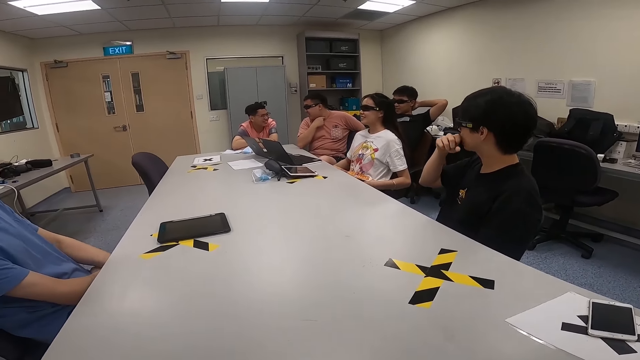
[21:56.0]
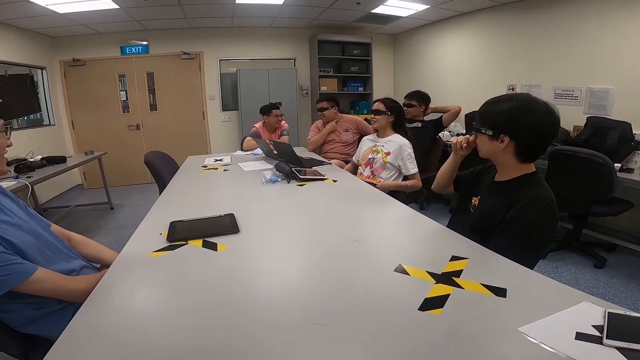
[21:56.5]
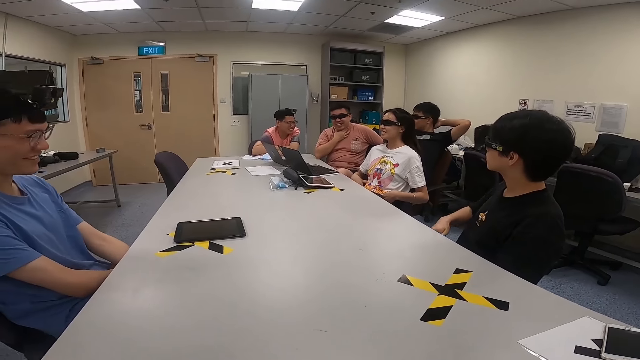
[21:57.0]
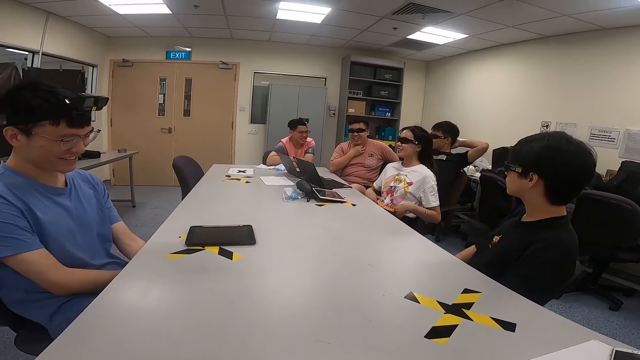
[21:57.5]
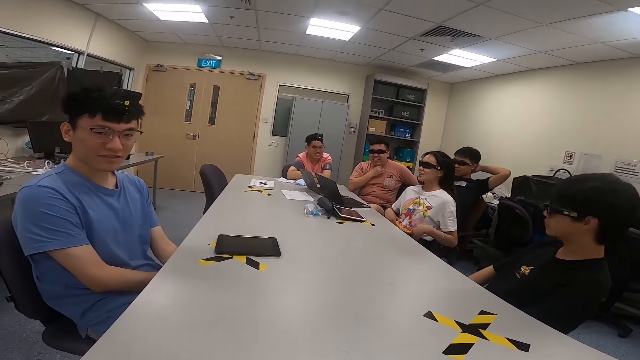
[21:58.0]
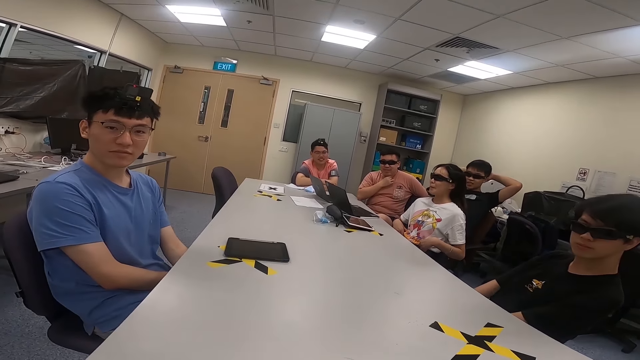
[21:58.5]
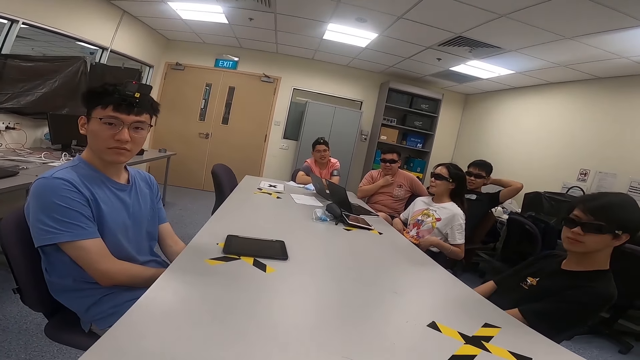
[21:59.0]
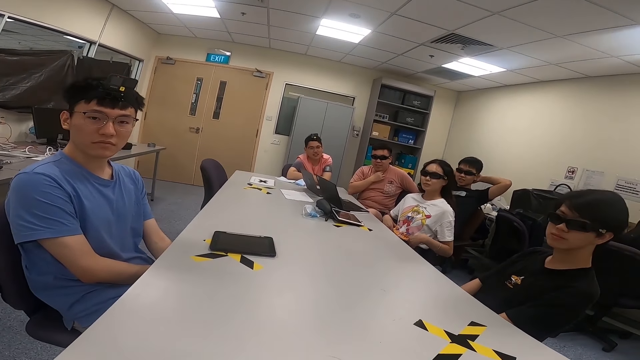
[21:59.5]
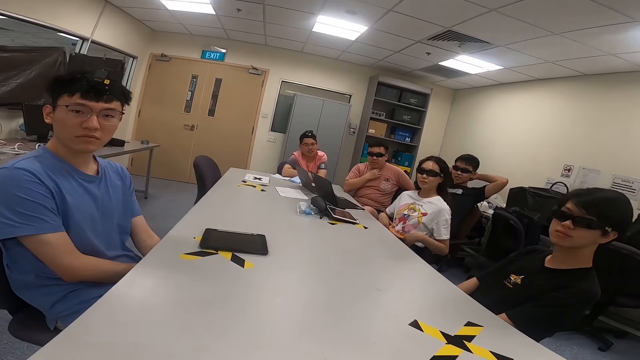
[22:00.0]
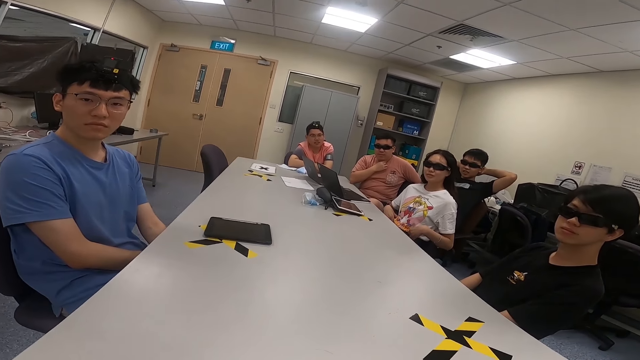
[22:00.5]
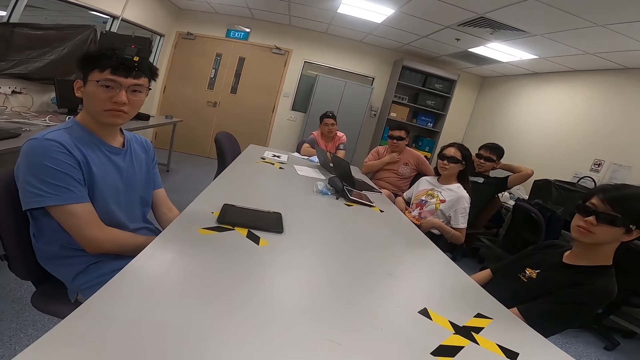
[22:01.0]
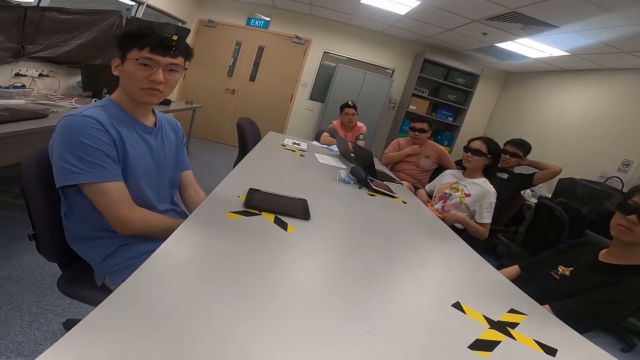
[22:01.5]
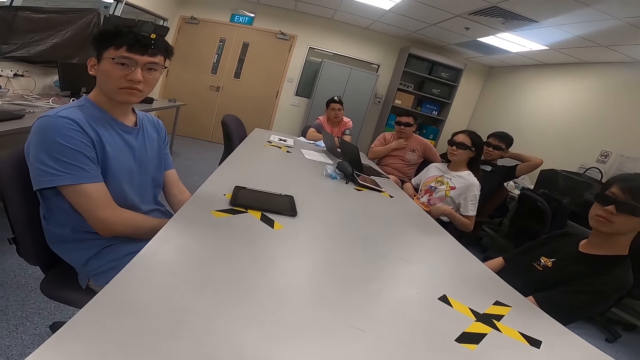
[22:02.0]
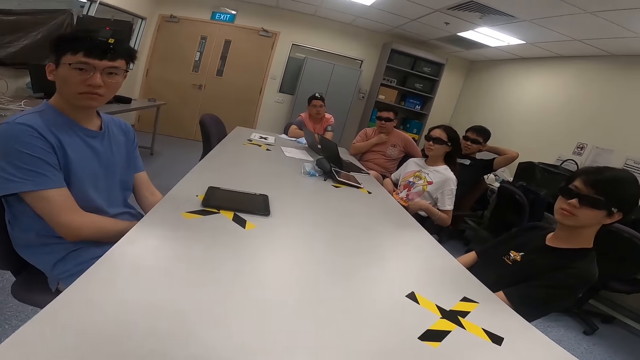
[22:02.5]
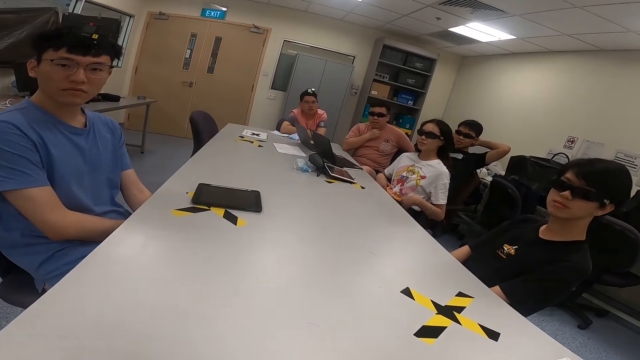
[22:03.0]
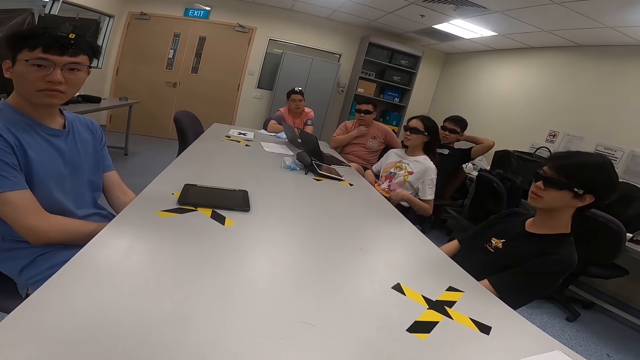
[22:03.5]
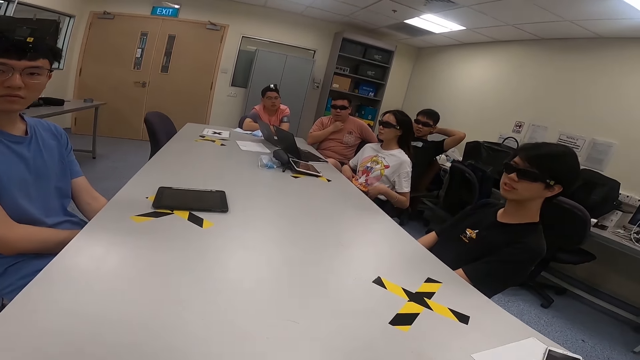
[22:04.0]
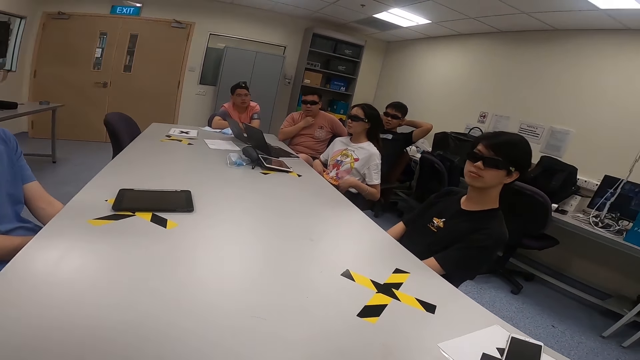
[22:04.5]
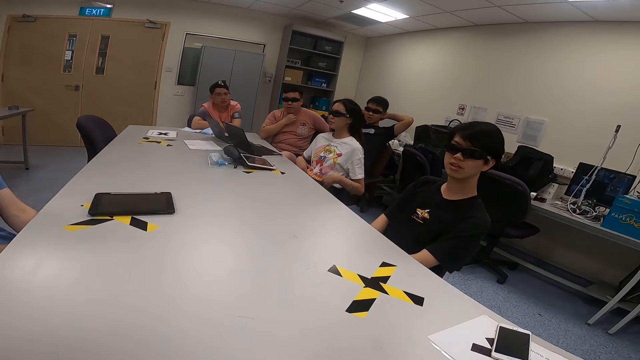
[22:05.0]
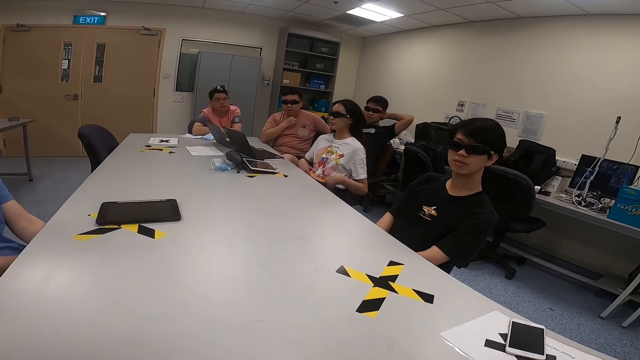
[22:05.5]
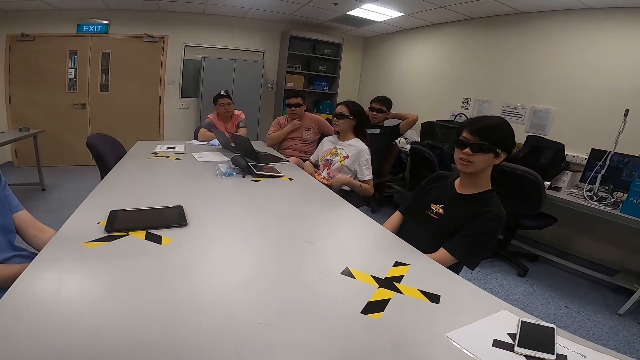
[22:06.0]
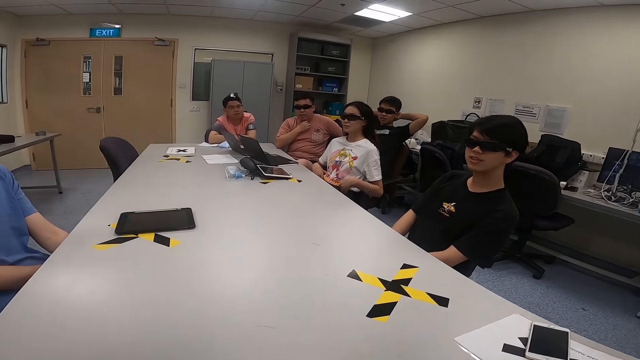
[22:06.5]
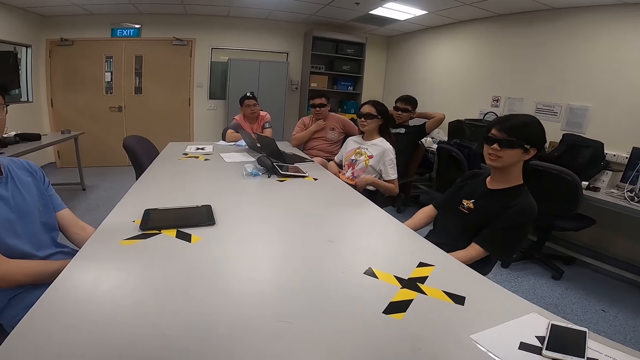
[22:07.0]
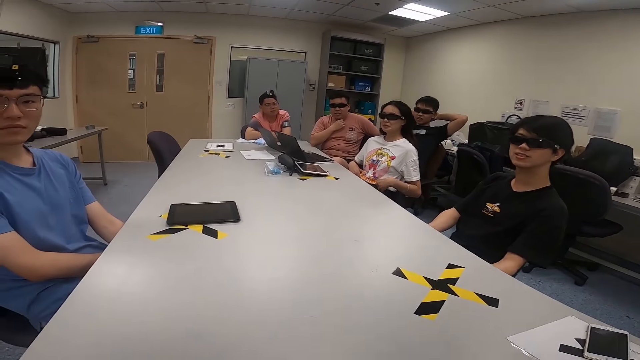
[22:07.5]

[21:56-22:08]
A man sits back.

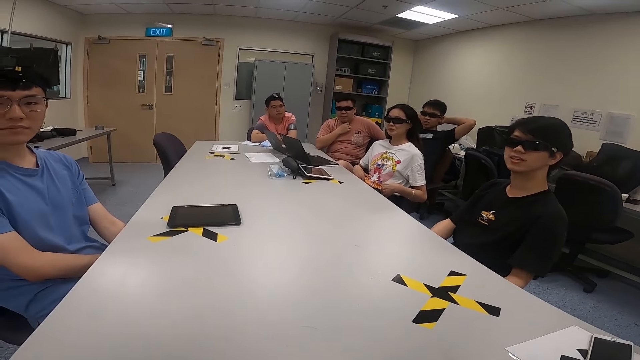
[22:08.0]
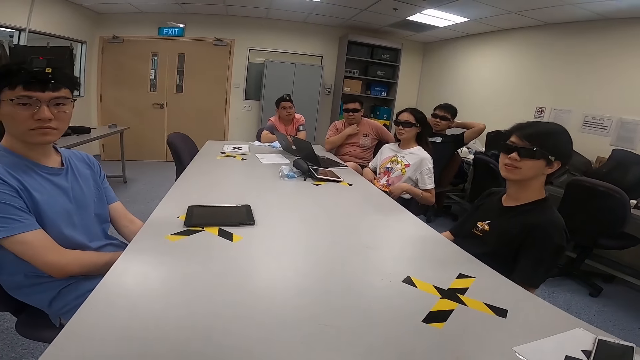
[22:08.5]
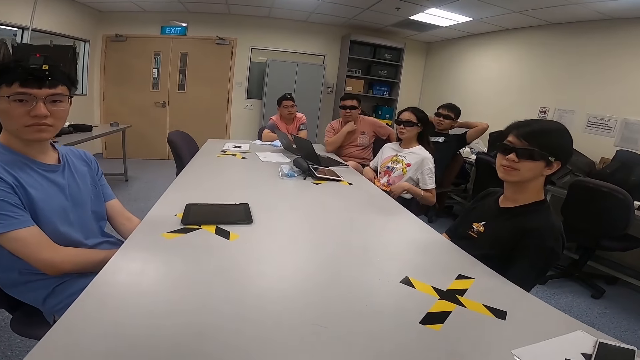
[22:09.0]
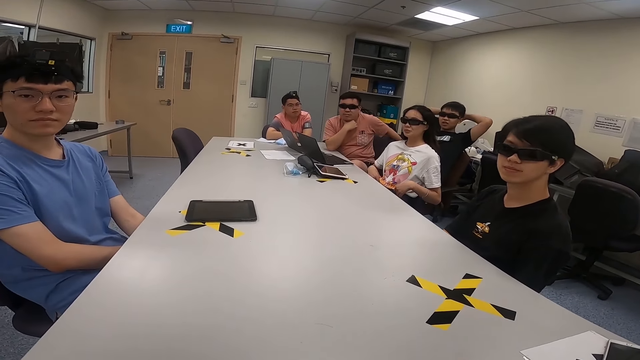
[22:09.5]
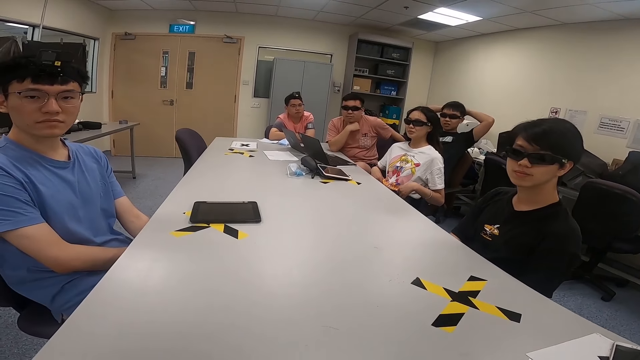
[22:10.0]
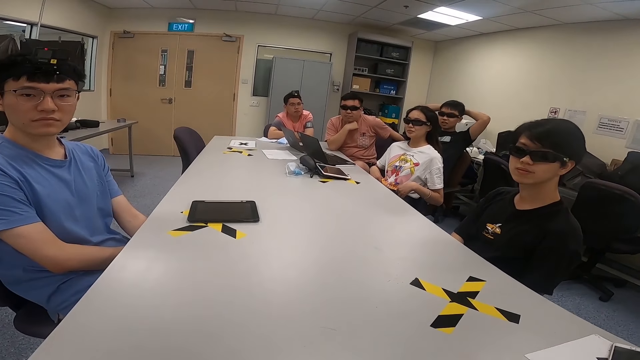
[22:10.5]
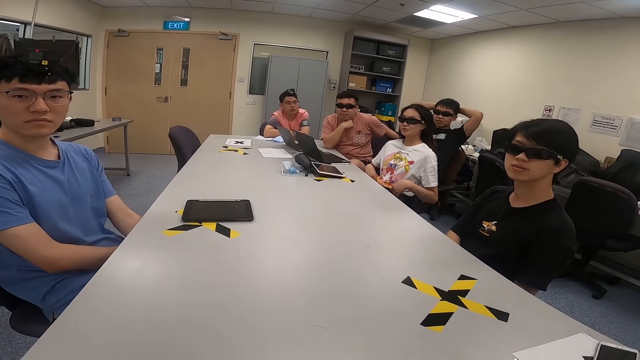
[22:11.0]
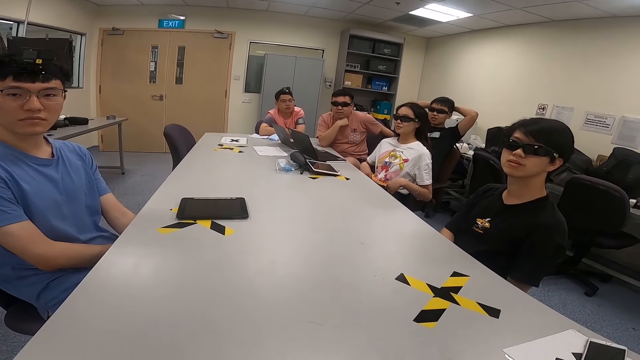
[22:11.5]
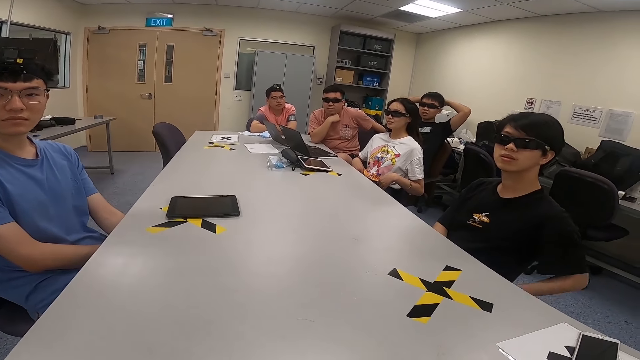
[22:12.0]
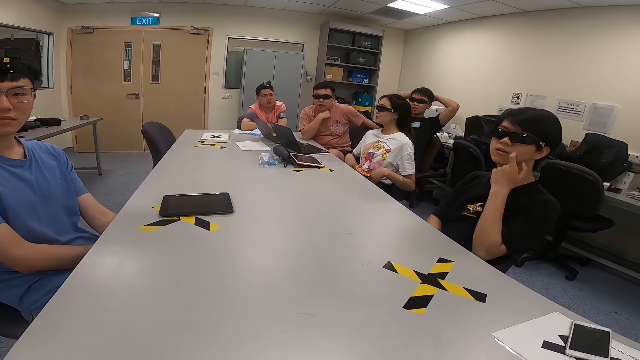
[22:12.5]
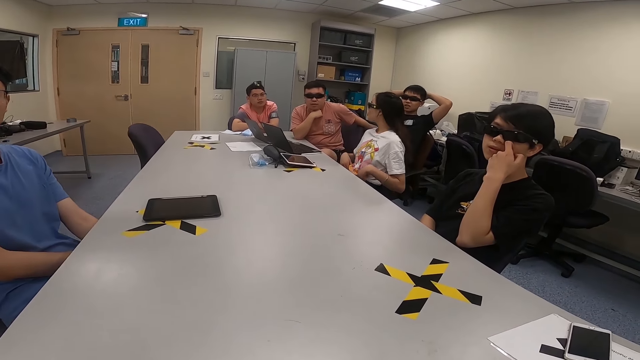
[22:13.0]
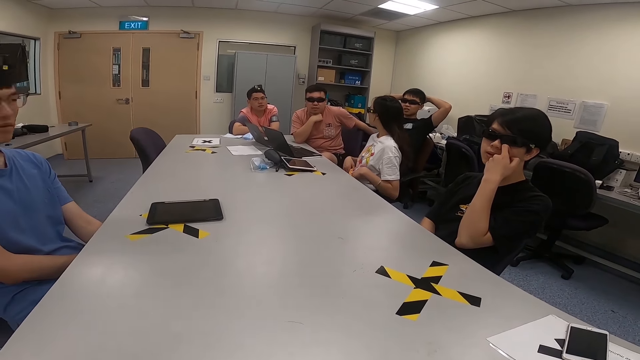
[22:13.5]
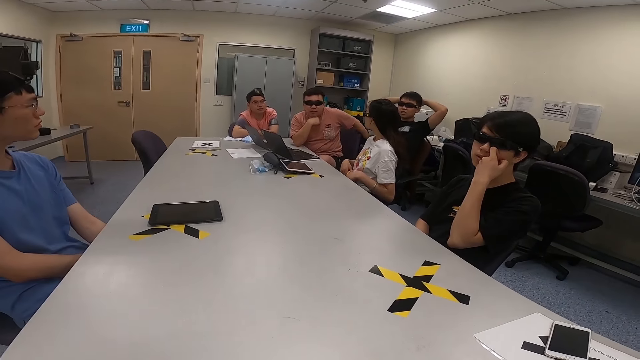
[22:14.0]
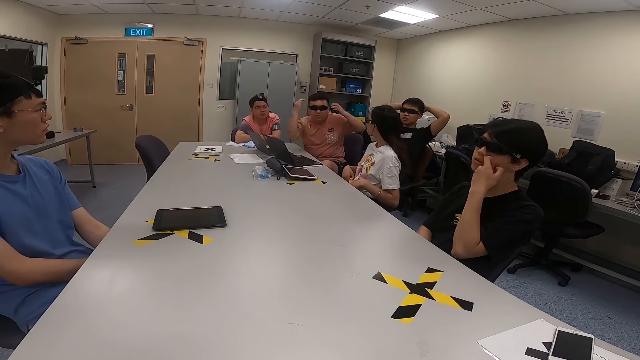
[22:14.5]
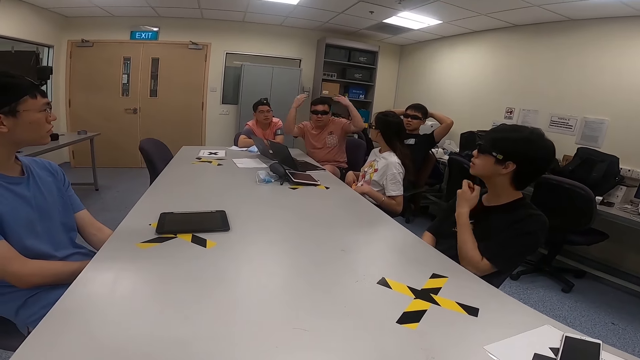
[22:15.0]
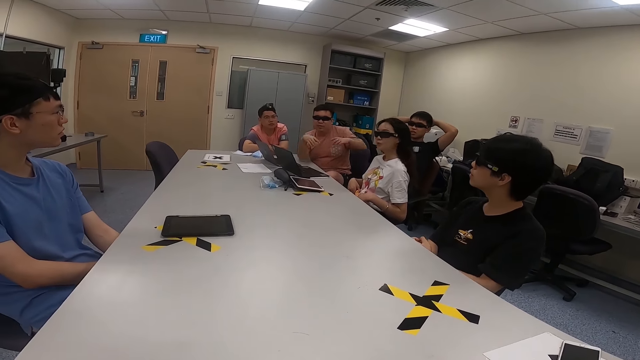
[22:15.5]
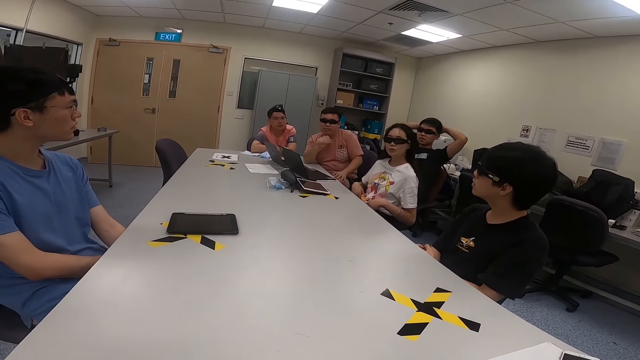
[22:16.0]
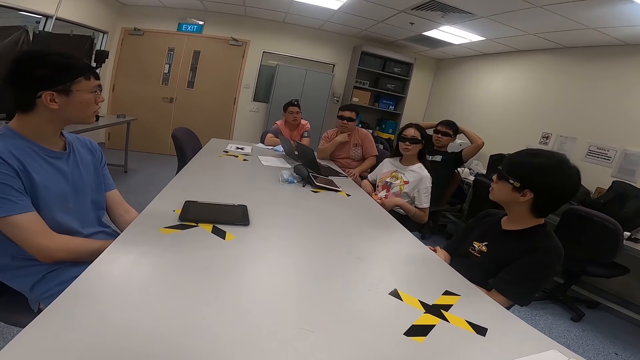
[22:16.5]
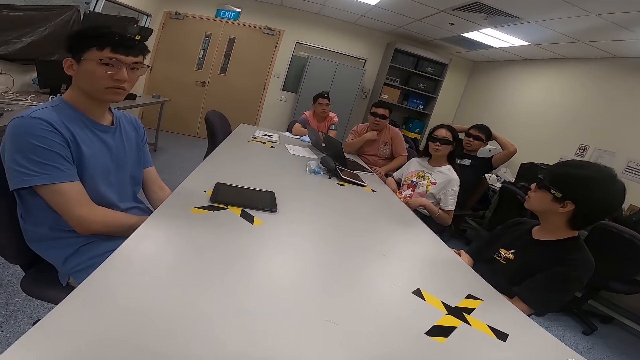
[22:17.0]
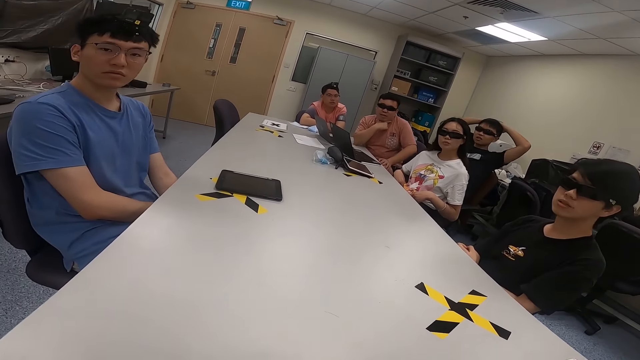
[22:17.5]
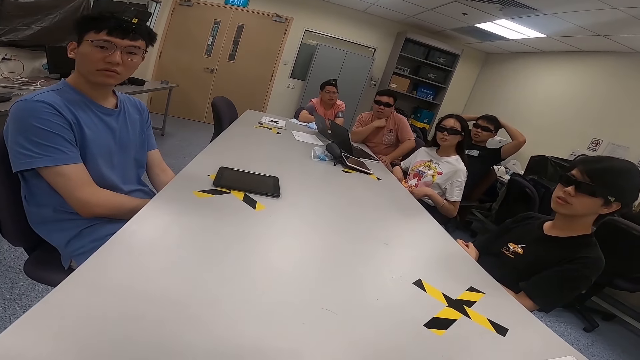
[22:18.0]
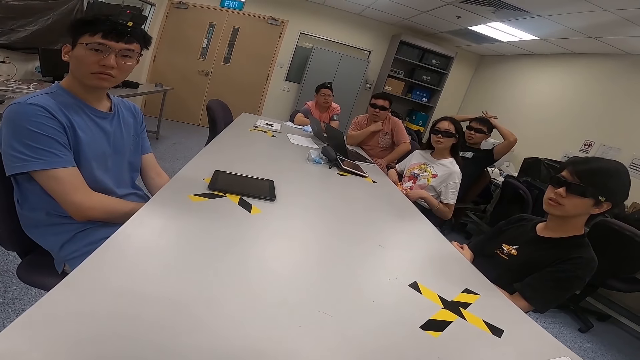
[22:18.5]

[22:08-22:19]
A man scratches his face. Another man lifts both hands.
